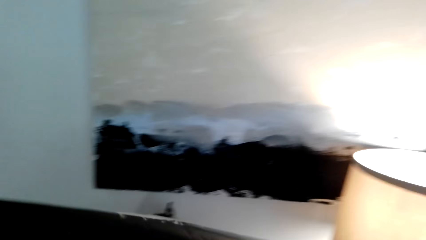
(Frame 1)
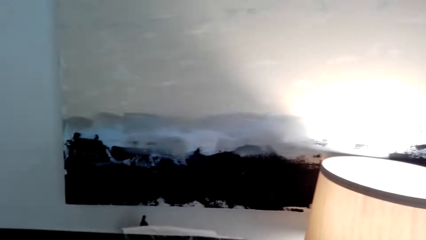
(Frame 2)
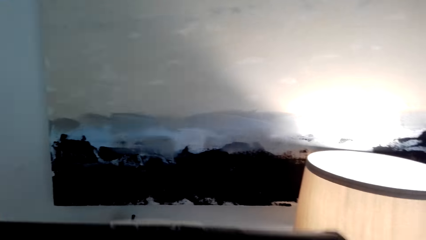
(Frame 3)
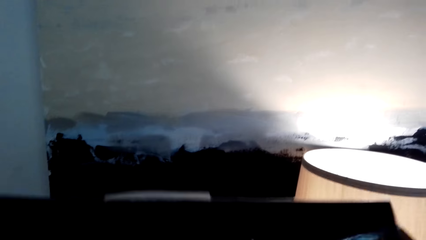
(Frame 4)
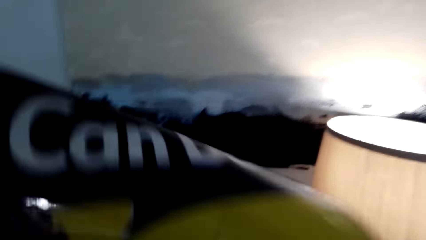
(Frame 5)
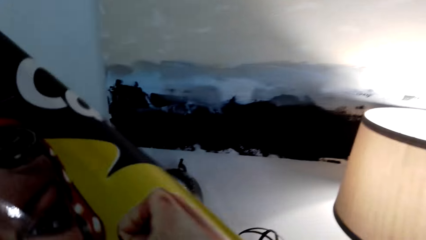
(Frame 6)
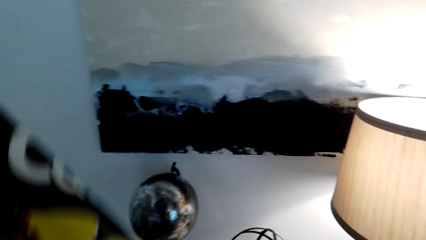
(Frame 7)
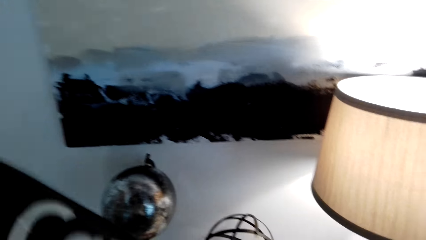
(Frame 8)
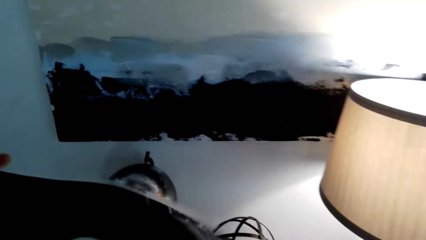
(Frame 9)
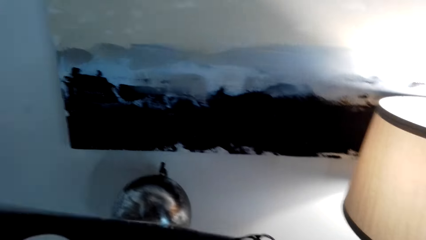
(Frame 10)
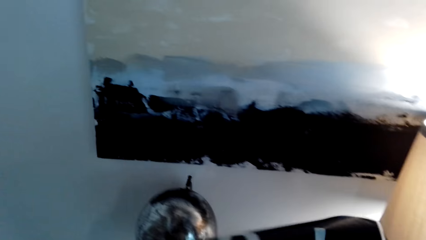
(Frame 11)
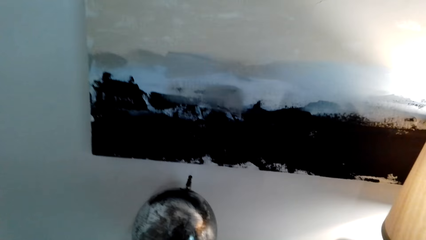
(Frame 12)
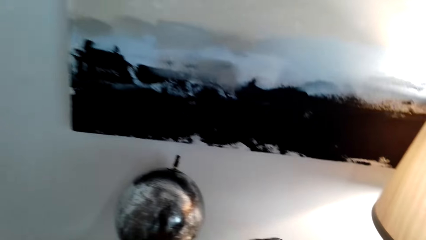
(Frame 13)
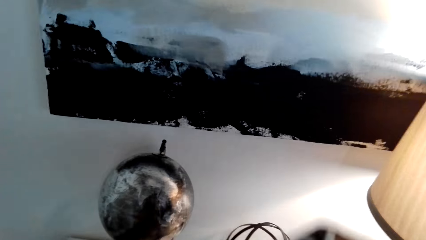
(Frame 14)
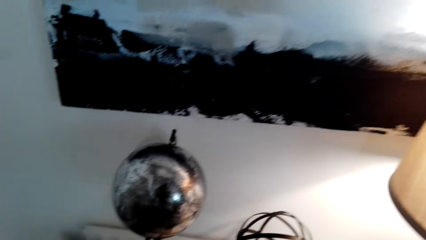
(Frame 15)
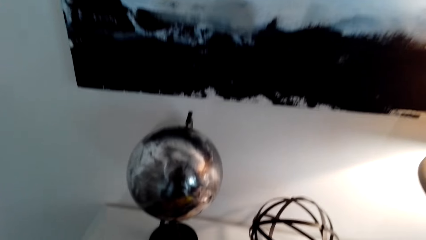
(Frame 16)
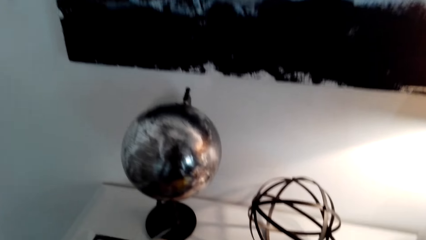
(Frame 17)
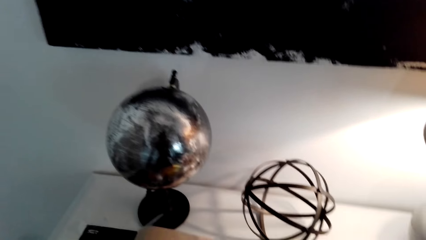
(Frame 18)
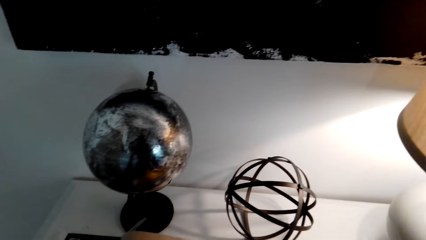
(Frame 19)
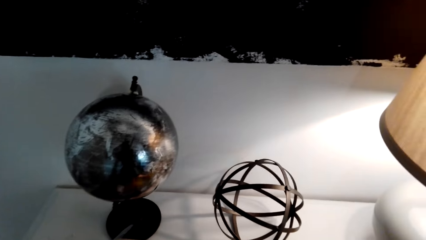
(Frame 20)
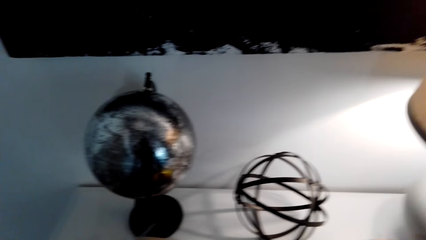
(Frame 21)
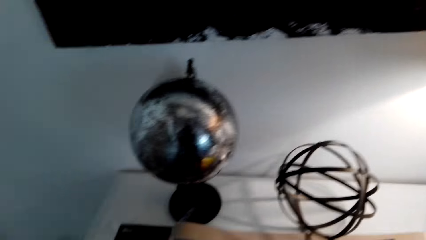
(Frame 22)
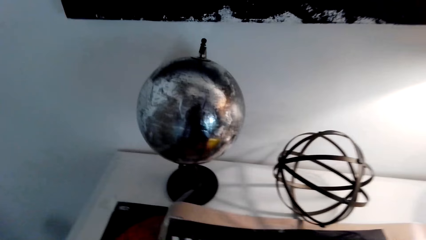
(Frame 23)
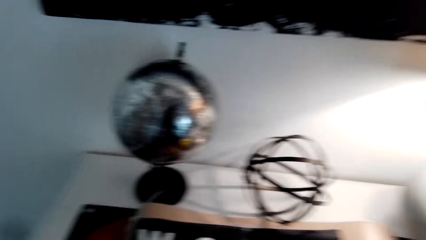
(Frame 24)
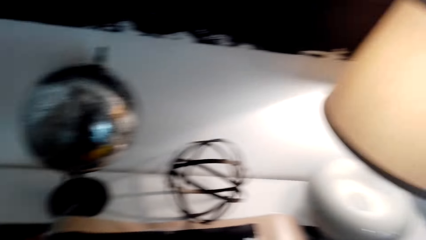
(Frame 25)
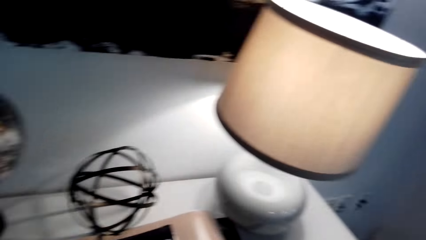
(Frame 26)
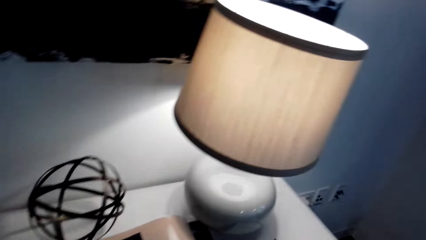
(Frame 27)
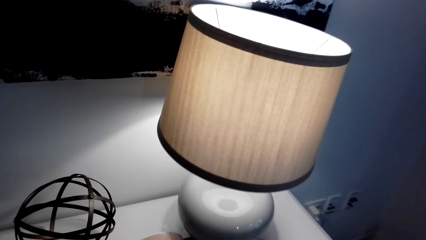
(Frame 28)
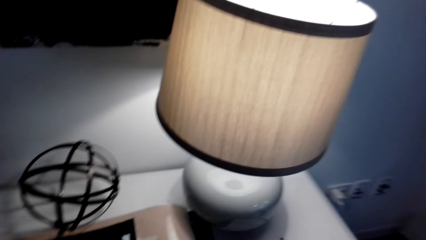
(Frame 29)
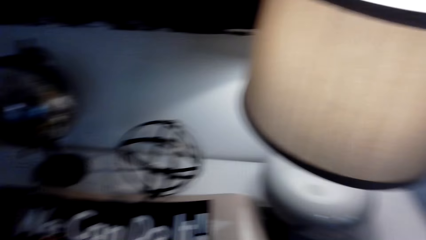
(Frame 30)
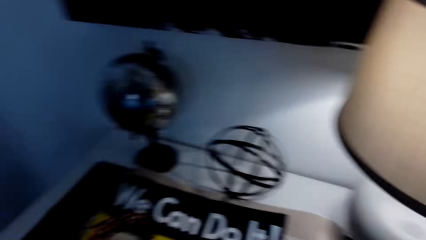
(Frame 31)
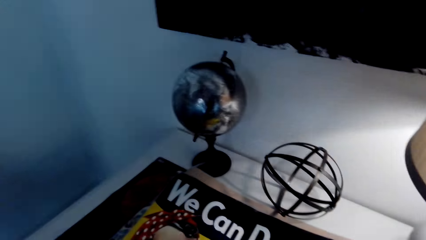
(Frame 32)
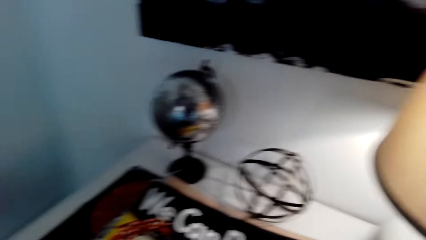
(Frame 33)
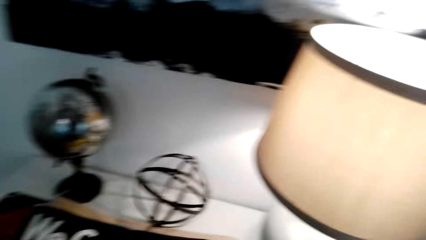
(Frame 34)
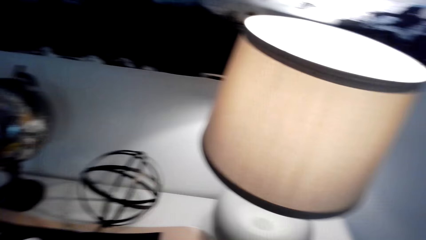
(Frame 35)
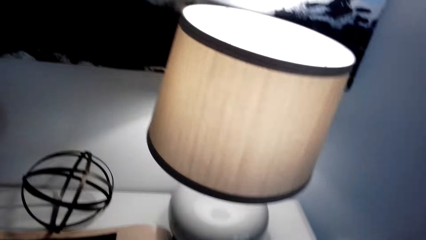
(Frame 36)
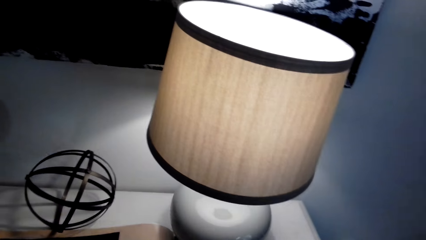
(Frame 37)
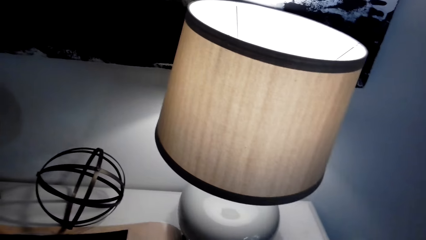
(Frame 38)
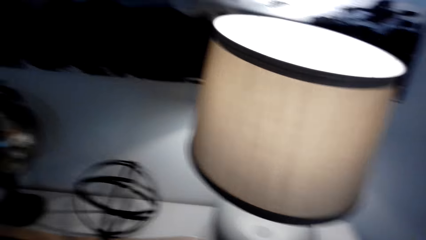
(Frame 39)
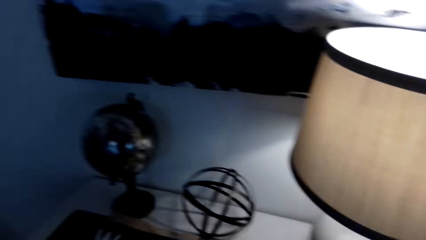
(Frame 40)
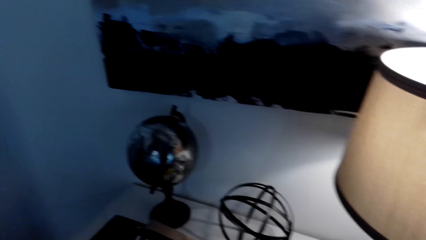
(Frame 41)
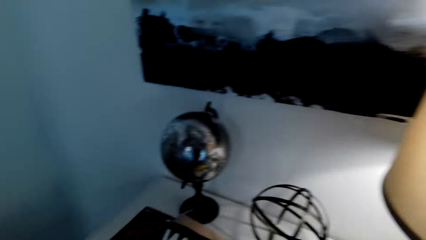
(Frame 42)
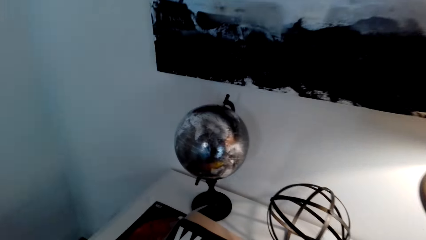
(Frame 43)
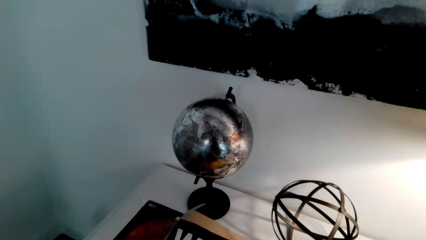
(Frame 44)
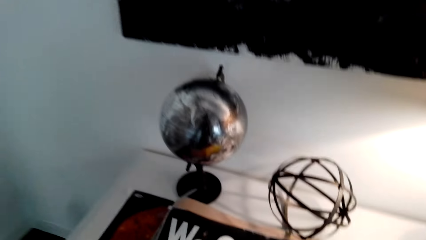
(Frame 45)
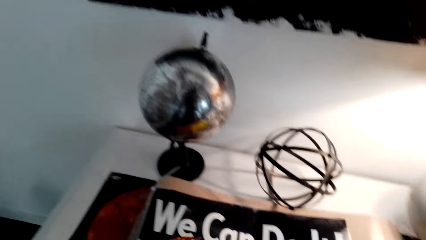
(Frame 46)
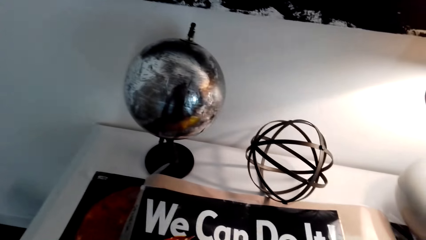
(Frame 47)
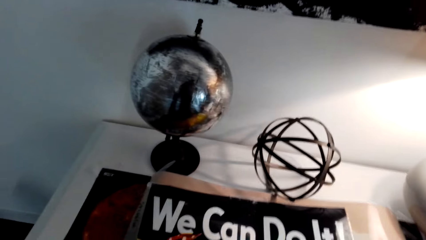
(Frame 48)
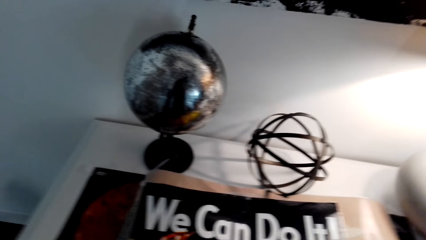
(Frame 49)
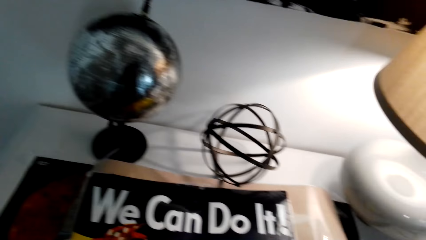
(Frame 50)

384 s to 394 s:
The camera wearer places the poster on the other posters on the table. They look around.

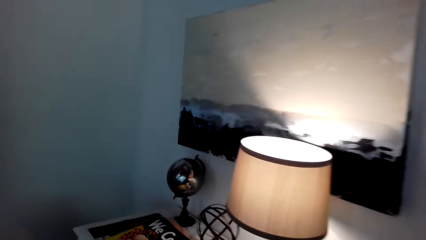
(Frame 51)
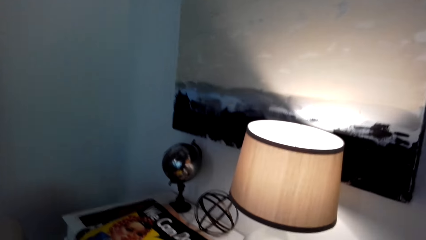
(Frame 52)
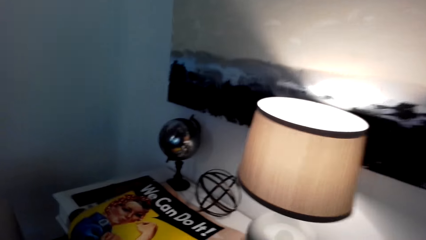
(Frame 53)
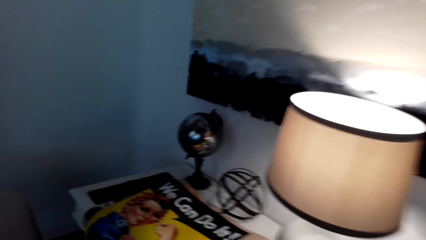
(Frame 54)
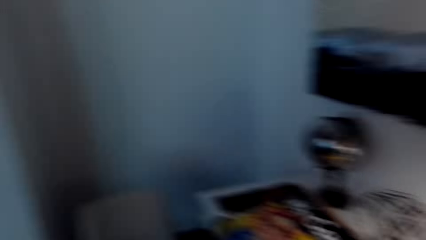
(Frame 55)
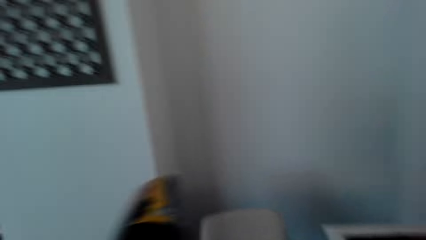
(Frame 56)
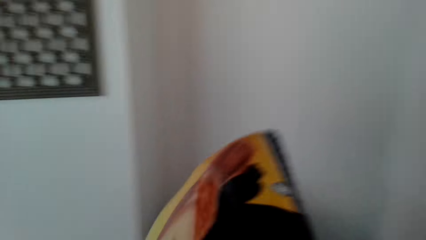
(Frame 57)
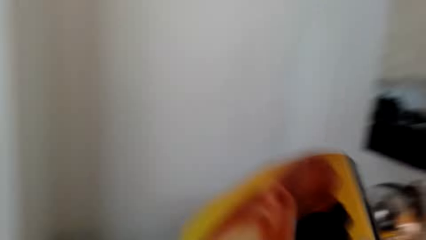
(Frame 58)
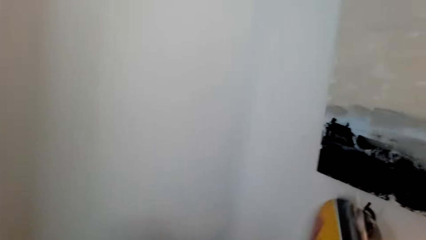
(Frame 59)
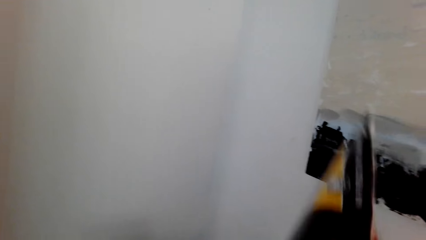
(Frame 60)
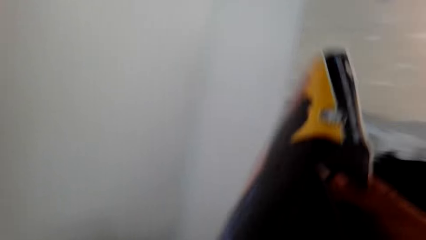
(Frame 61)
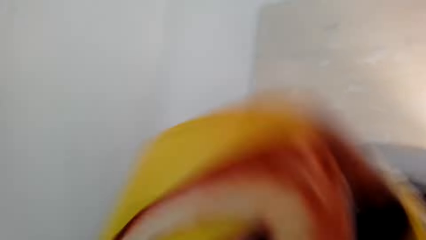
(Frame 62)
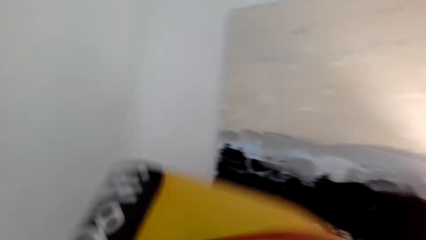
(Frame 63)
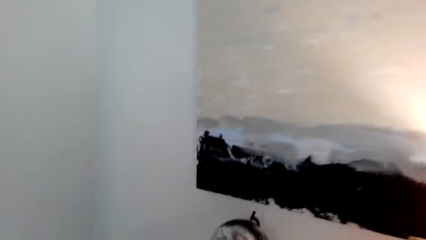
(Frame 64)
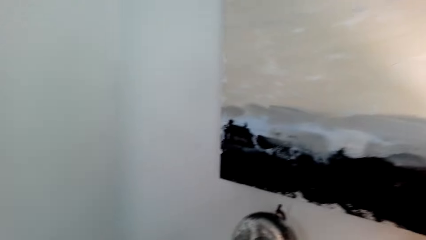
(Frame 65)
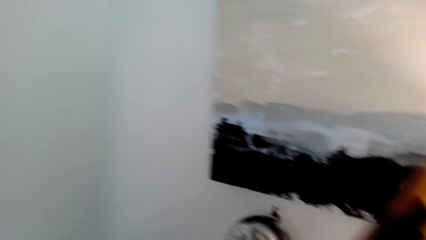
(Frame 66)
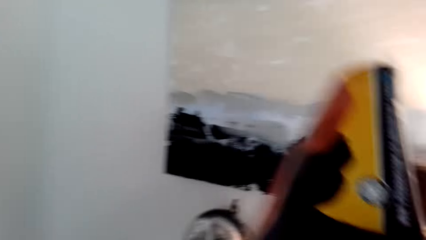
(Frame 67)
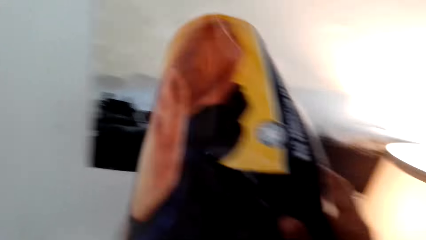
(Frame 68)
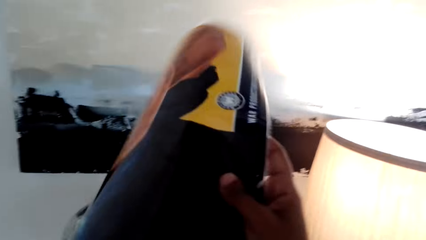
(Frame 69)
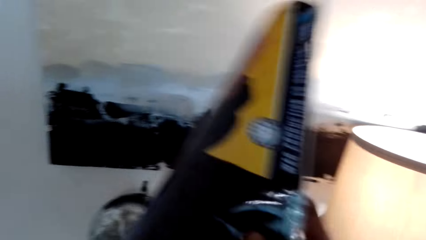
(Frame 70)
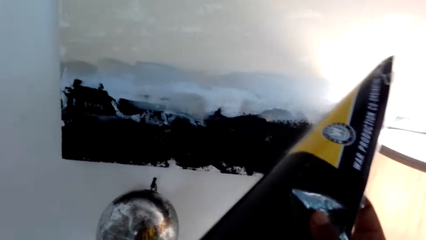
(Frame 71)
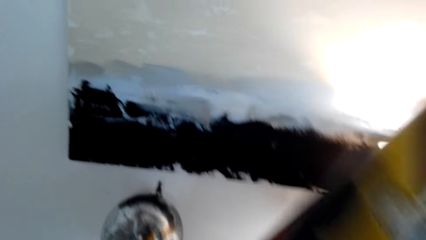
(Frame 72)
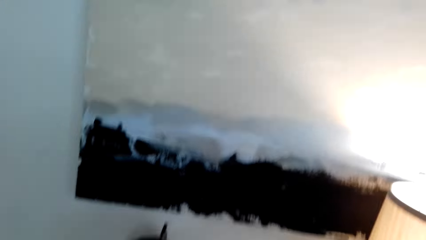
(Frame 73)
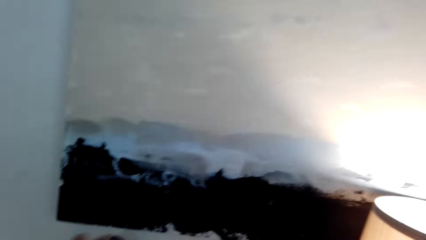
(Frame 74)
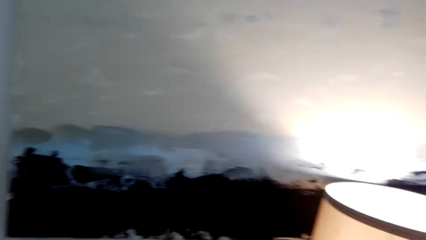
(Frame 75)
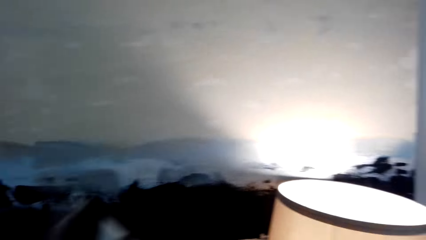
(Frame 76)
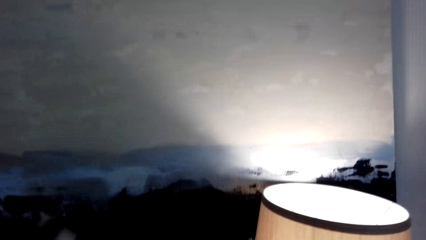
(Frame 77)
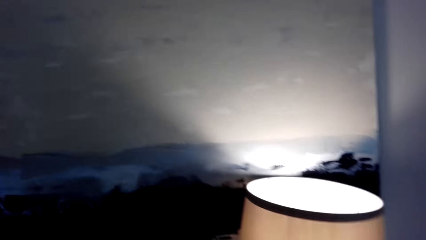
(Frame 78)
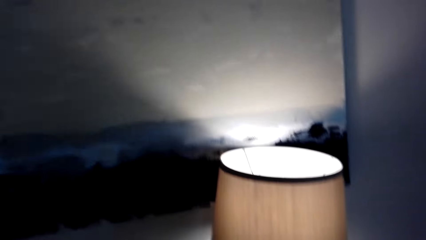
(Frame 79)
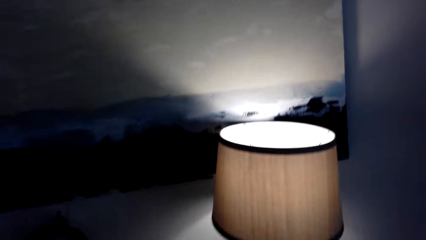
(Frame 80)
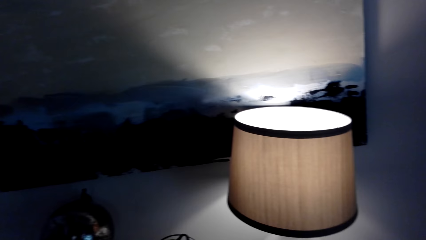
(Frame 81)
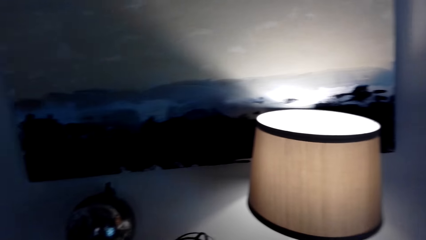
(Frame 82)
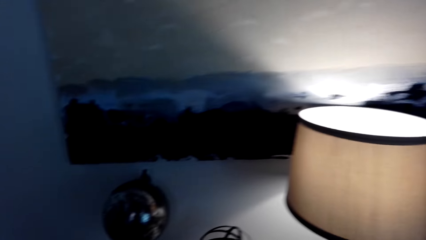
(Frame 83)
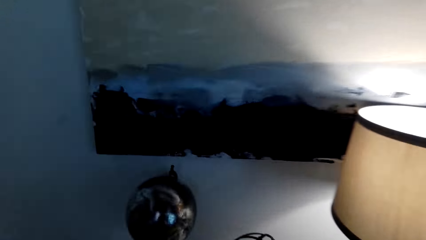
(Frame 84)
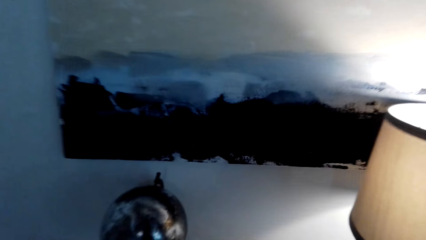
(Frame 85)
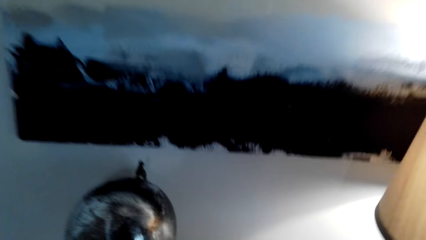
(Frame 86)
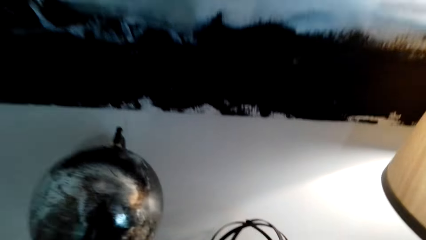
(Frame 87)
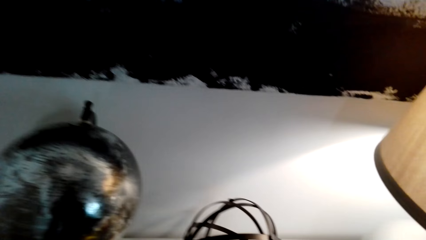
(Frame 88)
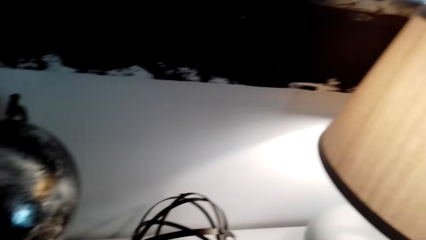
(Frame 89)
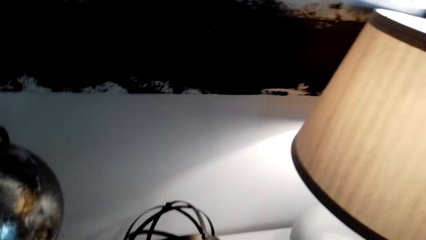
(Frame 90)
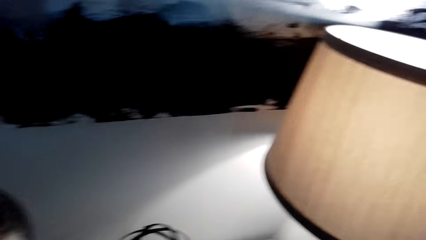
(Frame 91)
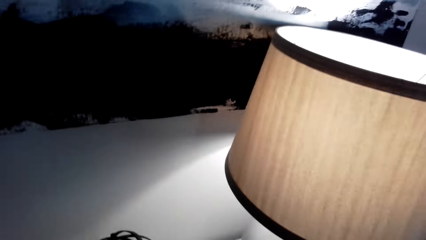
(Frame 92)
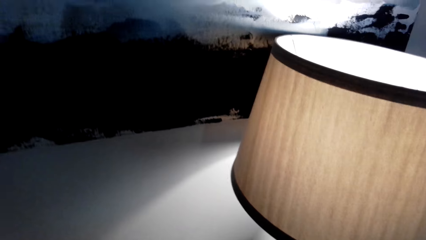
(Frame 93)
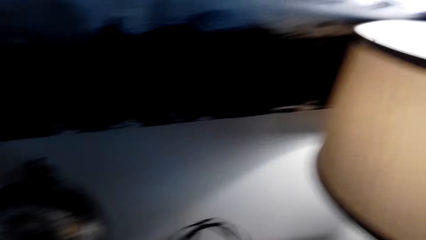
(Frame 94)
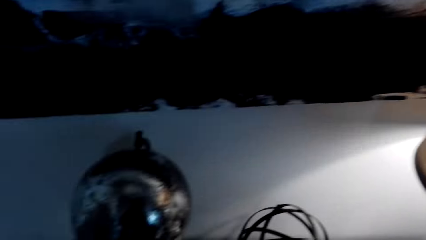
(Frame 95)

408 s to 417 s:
The camera wearer holds a poster. They pick up another poster.
